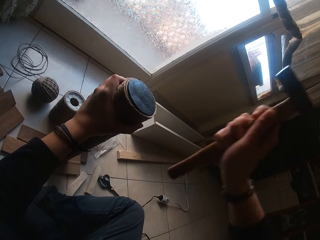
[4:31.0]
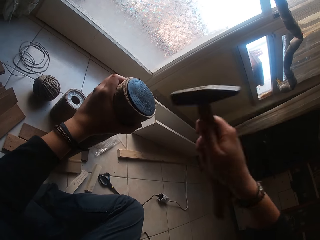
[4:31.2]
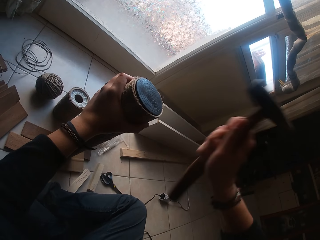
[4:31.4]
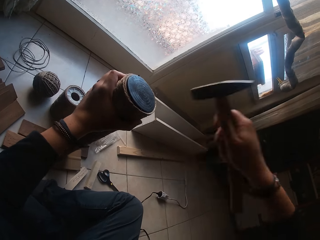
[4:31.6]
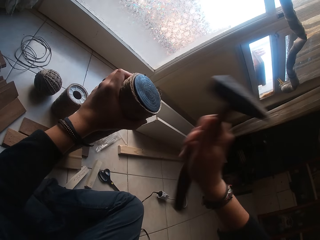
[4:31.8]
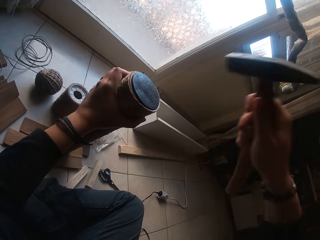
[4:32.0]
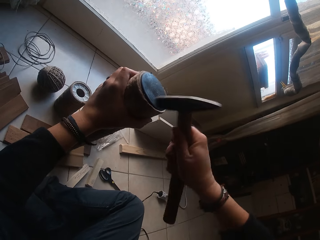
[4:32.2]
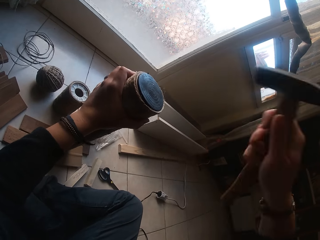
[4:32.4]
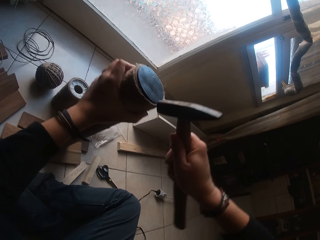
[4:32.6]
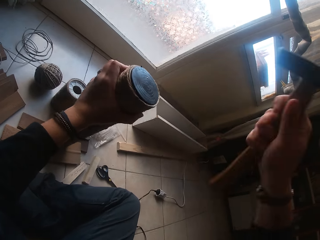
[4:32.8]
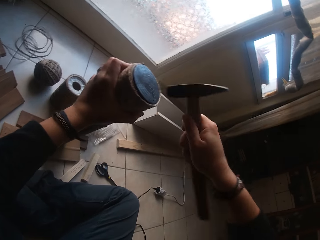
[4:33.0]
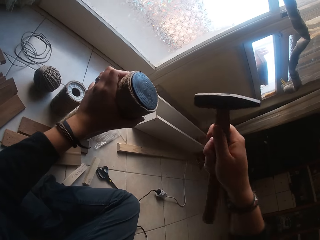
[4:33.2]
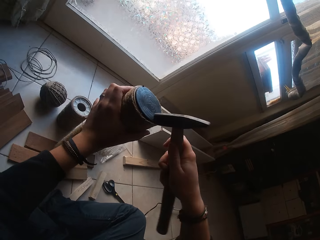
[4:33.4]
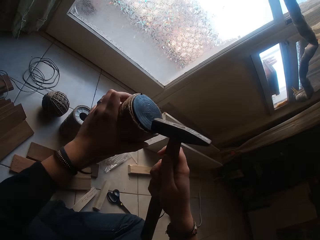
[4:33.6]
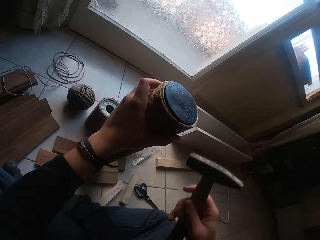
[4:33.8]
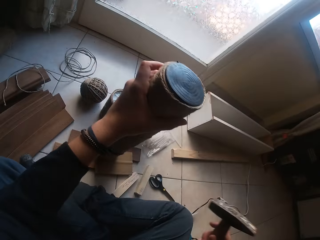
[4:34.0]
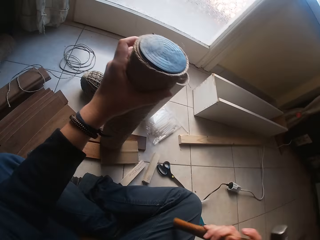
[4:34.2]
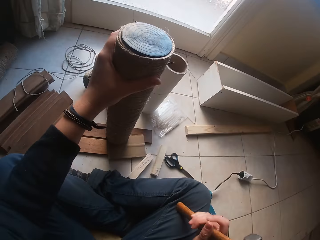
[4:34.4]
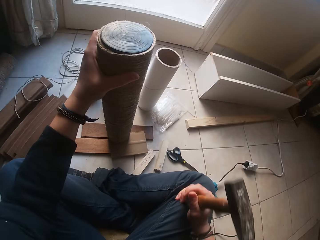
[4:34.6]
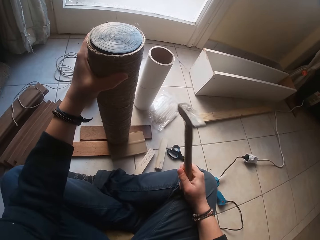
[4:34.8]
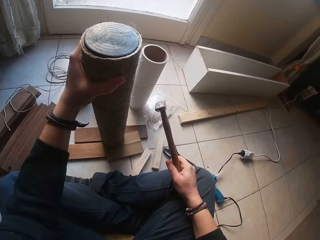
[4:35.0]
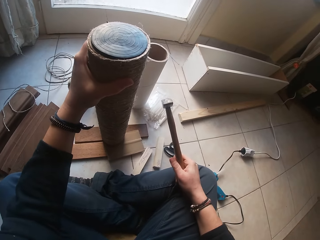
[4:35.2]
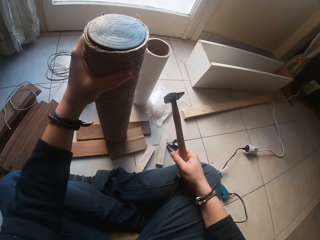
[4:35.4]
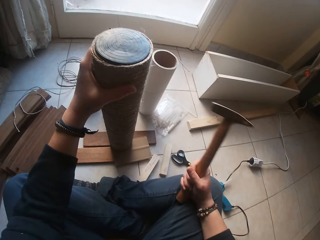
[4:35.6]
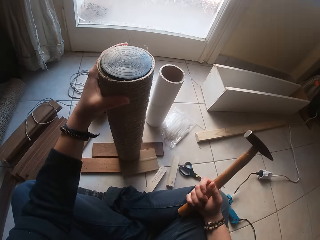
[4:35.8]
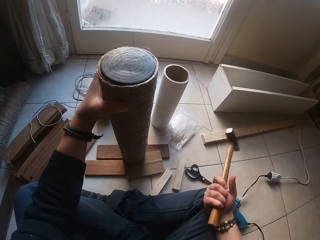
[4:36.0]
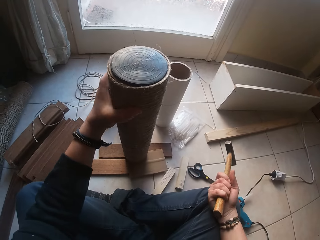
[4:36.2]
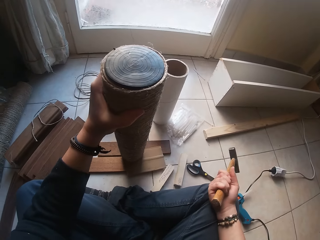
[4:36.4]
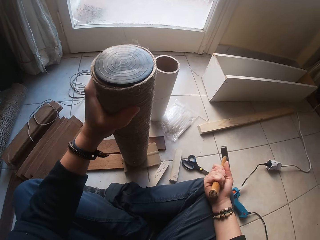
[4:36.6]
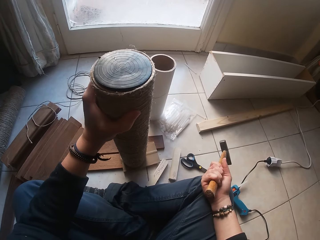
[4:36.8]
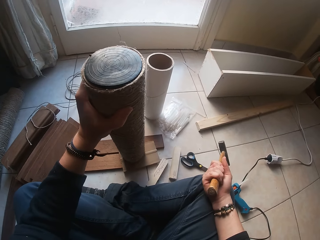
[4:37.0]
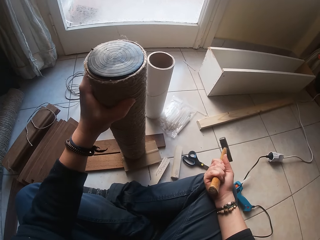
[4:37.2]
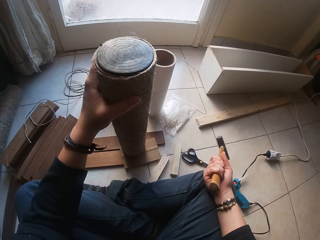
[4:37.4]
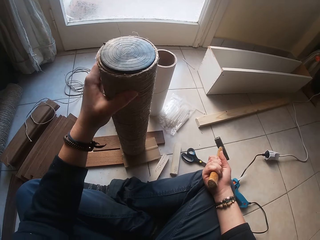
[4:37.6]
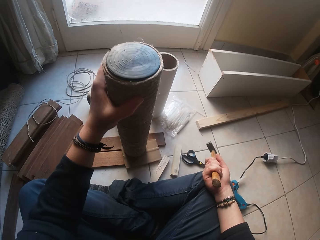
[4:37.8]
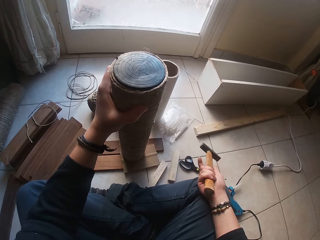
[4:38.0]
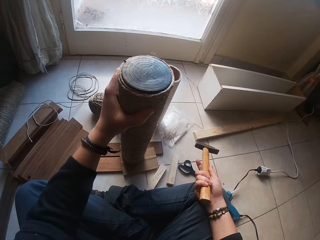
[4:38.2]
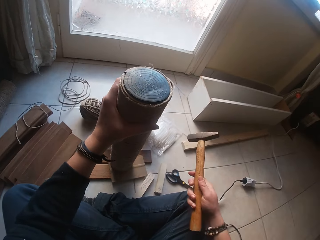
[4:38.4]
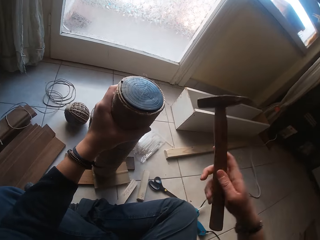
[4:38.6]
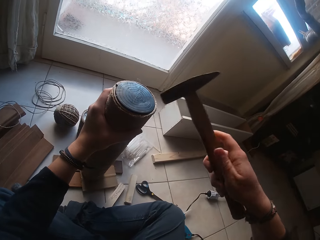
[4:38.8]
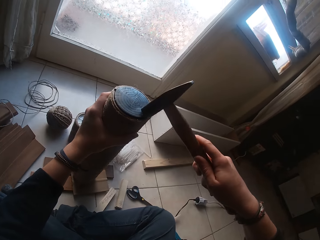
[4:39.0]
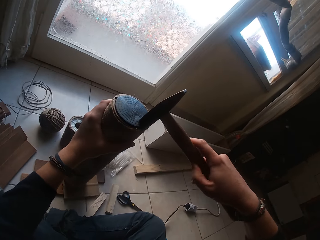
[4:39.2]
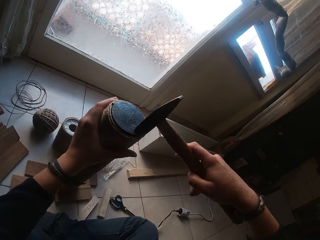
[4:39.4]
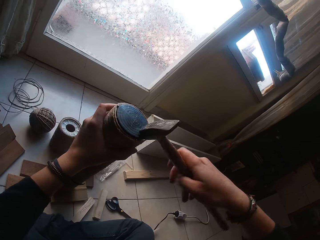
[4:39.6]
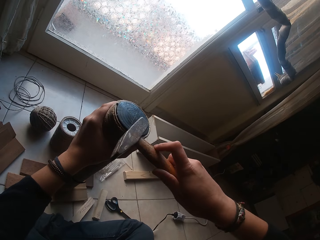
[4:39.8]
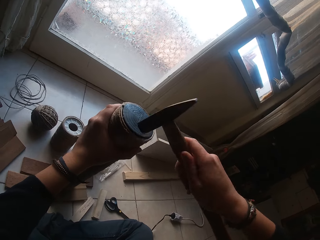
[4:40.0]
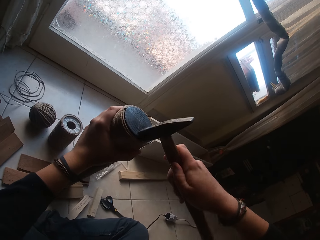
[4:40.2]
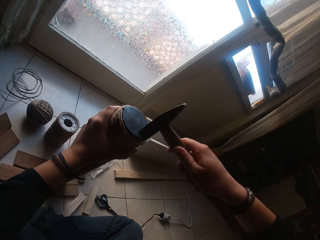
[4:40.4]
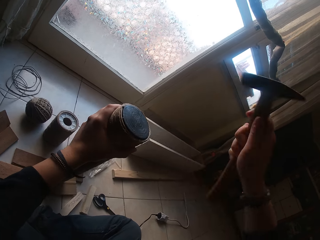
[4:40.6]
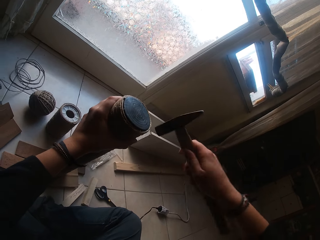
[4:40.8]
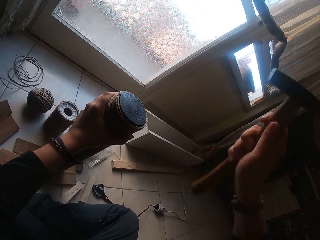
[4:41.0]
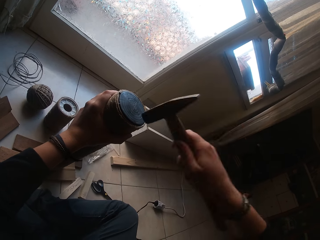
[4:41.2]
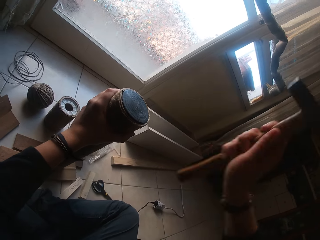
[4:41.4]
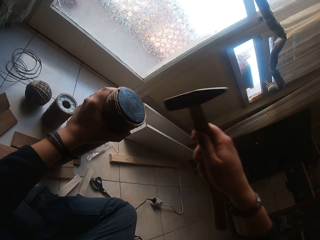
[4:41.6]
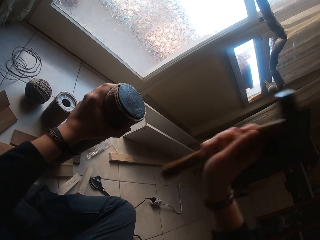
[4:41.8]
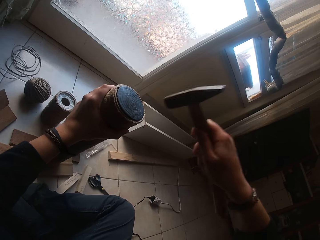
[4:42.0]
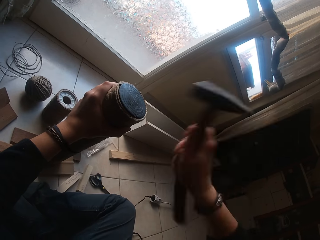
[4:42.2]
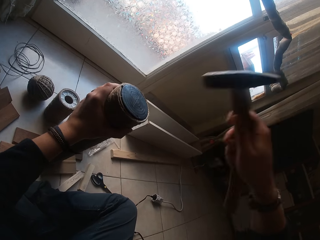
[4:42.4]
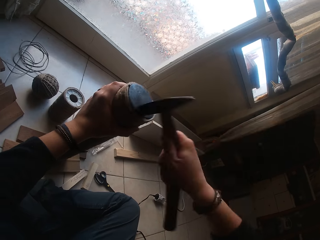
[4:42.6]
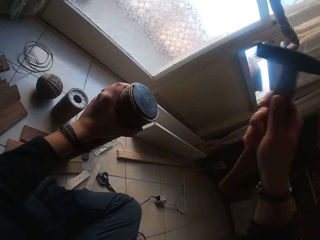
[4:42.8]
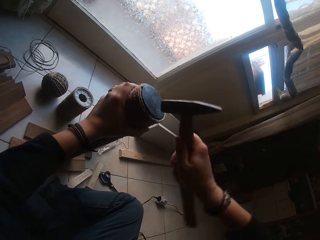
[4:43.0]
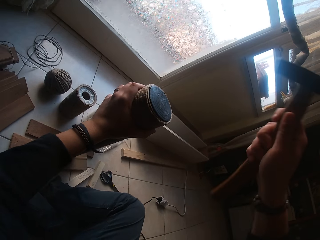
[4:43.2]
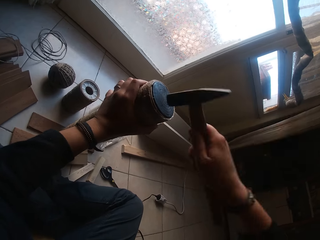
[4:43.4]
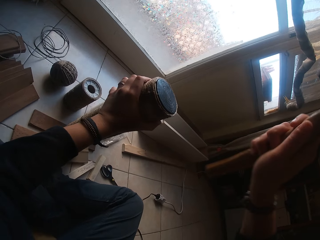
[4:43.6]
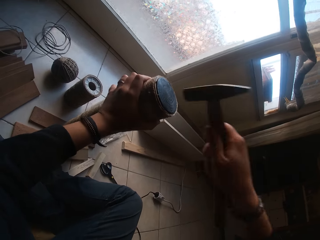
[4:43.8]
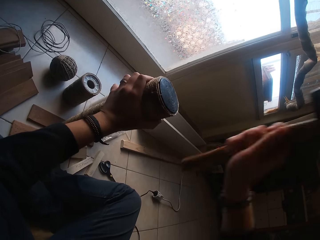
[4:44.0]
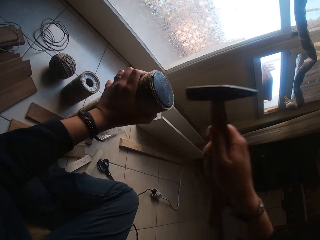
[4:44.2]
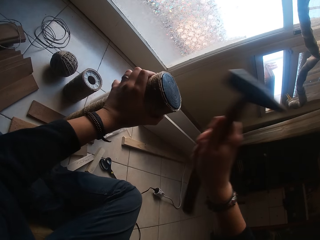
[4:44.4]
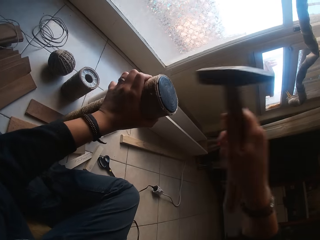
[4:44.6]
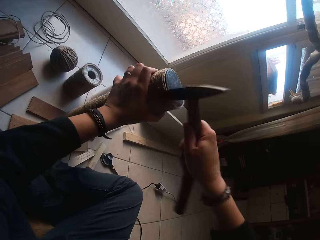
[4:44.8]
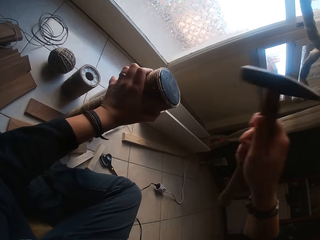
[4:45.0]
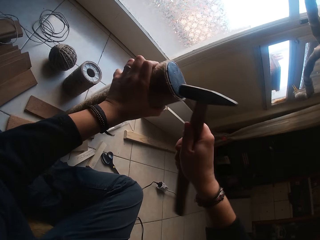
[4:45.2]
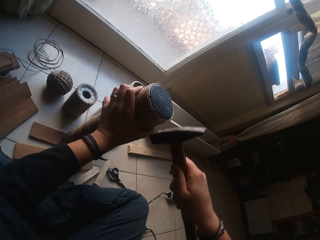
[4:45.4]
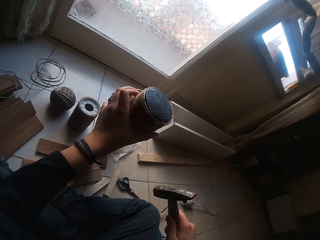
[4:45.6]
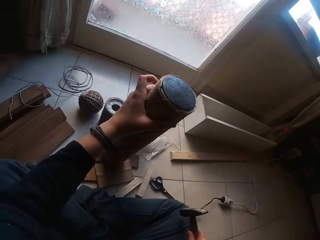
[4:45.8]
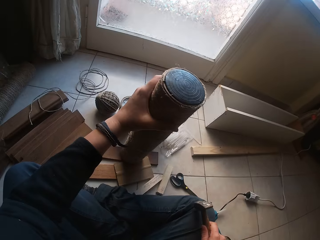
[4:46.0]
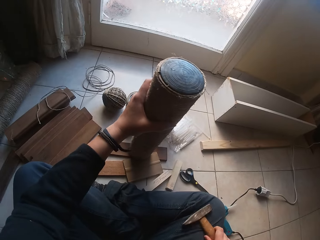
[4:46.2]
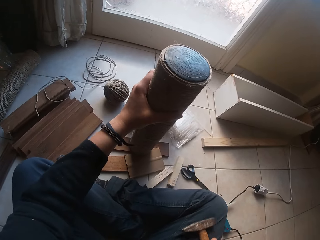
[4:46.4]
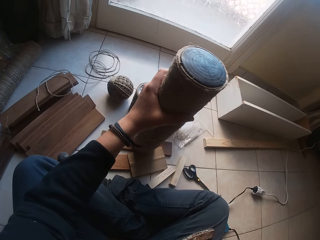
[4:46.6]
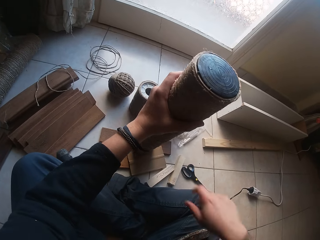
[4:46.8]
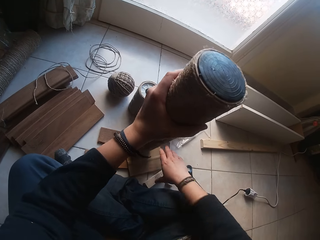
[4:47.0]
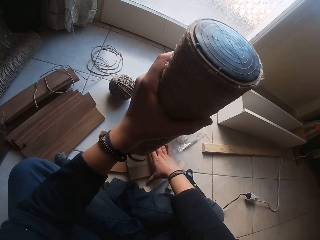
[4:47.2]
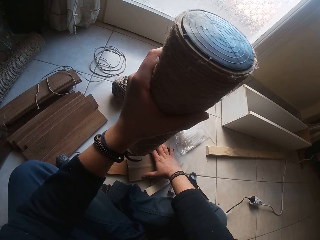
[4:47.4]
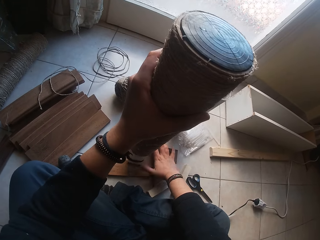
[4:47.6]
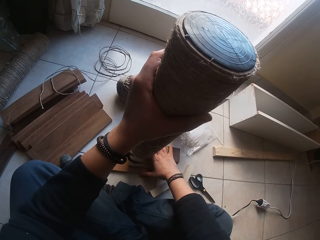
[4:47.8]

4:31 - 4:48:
The camera wearer rests his right hand on his lap. He looks at the string roll. He adjusts the cardboard tube with his left hand. He hits the tubing cap into the cardboard tube with the hammer in his right hand. He drops the hammer on his lap with his right hand. He looks at the pole.

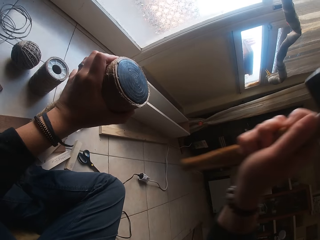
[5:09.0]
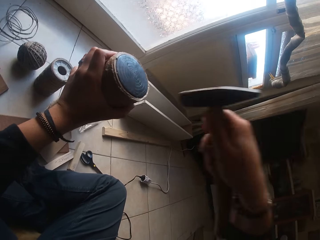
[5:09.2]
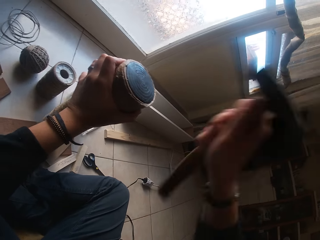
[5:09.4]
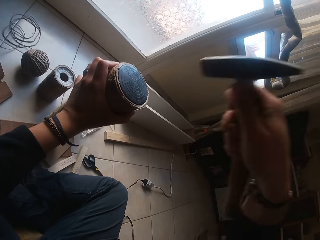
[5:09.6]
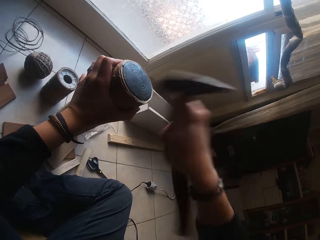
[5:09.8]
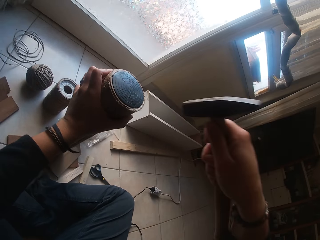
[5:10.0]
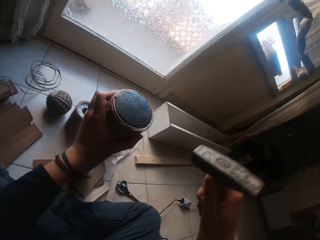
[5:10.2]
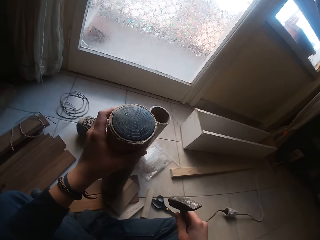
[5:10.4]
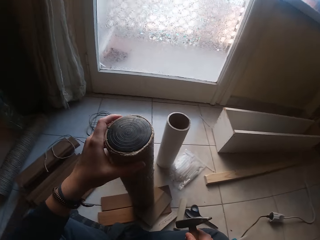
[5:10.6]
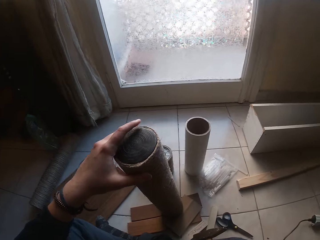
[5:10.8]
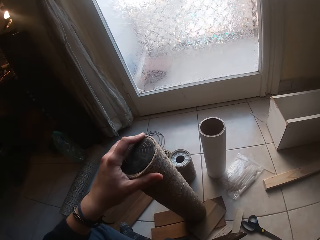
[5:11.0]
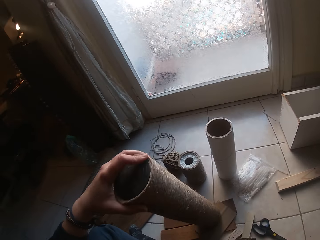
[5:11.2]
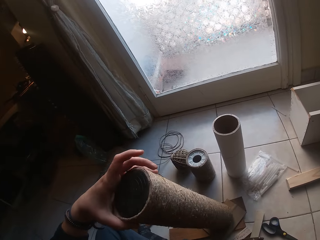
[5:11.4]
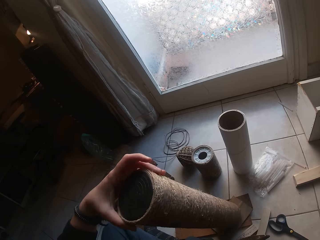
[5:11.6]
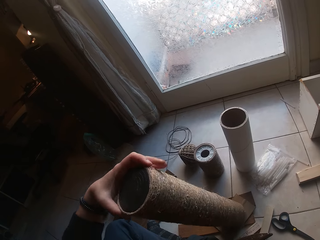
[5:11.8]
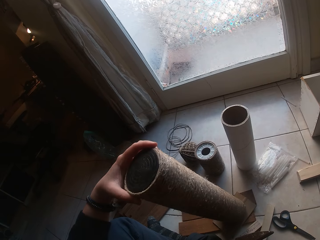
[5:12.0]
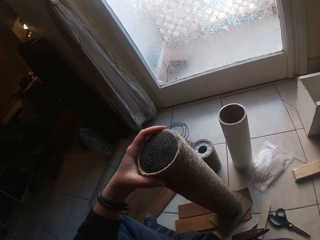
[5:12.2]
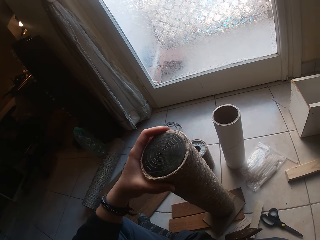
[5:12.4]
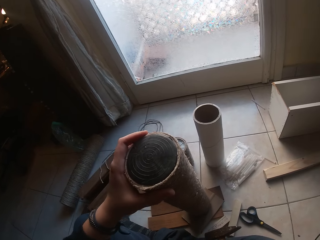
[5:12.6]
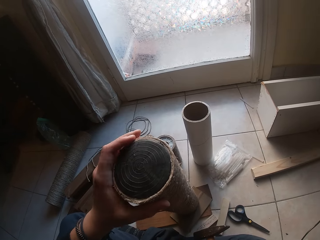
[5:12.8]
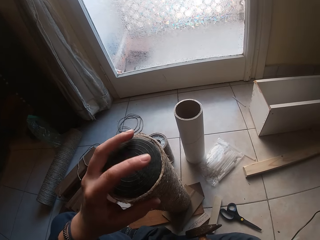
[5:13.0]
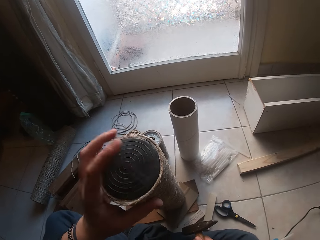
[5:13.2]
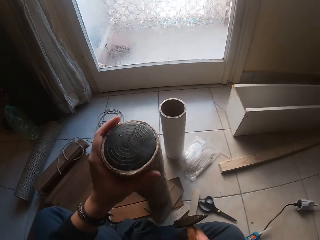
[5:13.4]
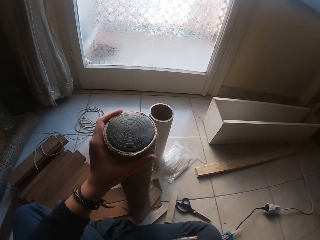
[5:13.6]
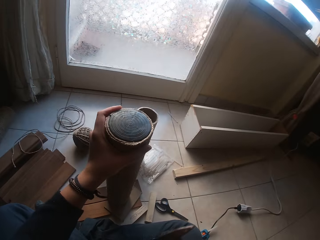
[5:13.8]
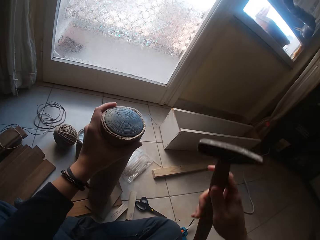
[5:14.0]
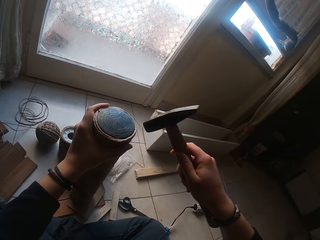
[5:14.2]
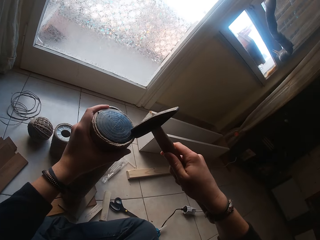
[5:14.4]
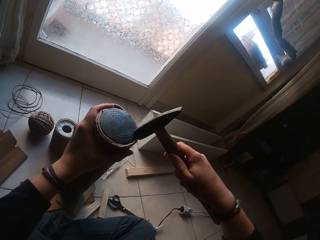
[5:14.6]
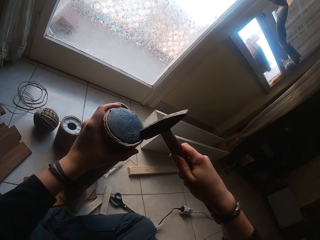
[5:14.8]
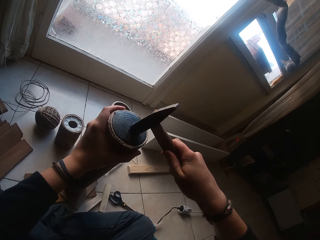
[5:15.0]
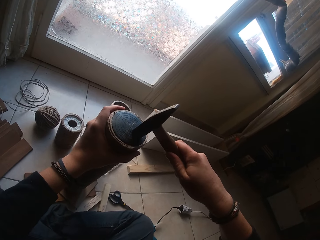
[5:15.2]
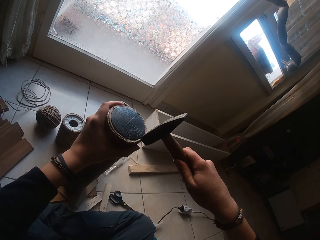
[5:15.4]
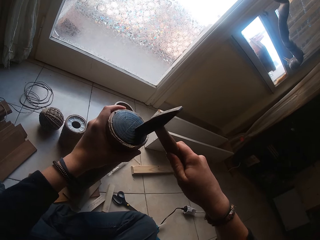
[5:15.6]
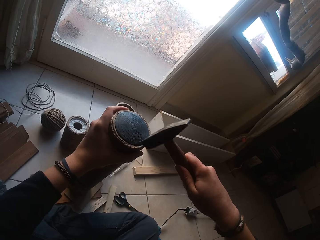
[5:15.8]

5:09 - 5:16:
The camera wearer drops the hammer on his lap with his right hand. He rolls the cardboard tube with his left hand.
